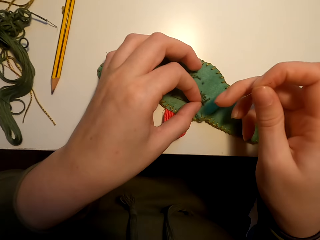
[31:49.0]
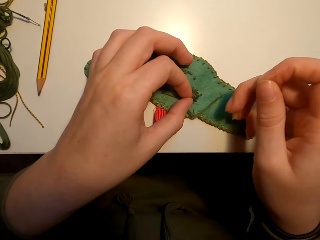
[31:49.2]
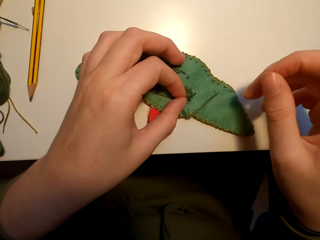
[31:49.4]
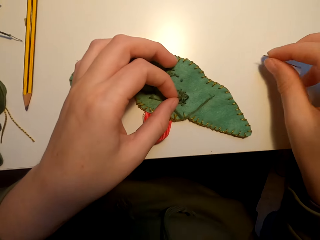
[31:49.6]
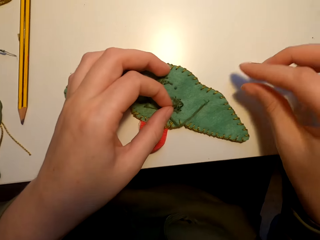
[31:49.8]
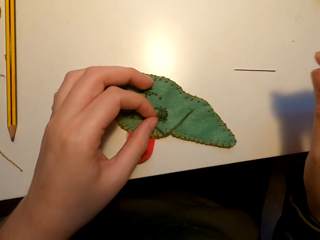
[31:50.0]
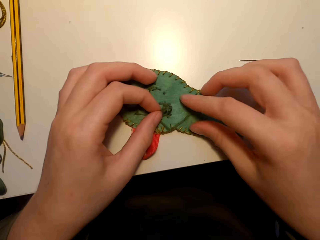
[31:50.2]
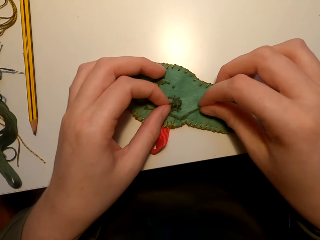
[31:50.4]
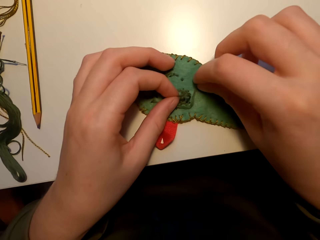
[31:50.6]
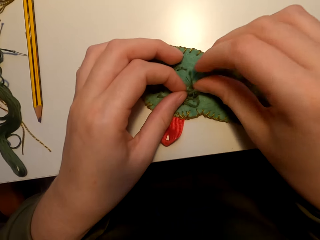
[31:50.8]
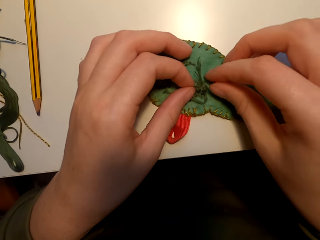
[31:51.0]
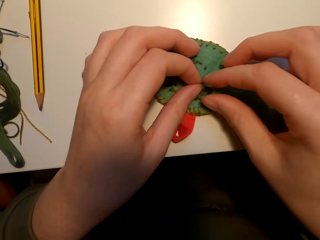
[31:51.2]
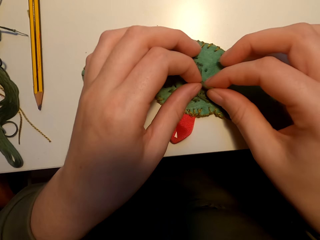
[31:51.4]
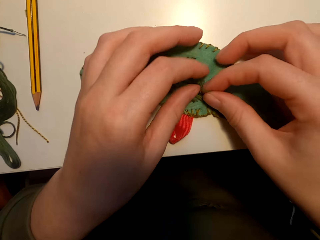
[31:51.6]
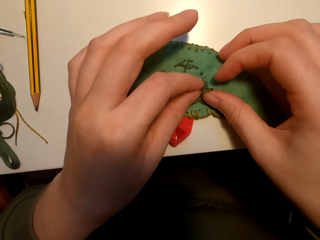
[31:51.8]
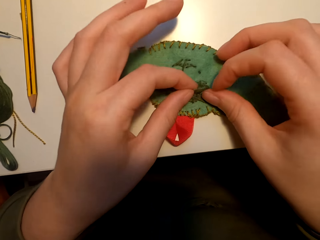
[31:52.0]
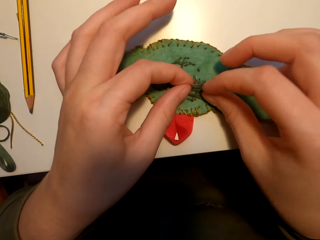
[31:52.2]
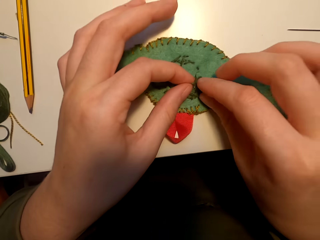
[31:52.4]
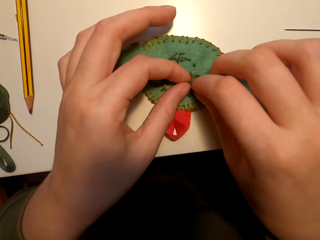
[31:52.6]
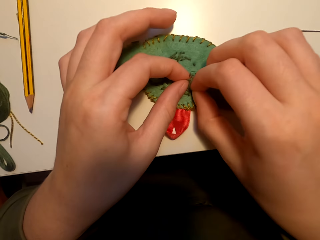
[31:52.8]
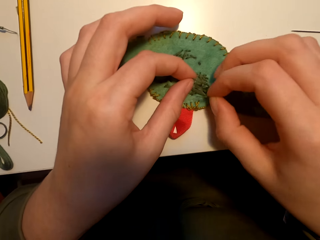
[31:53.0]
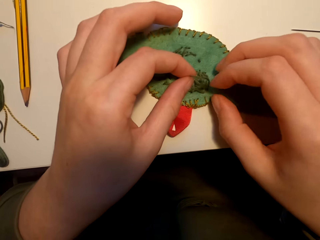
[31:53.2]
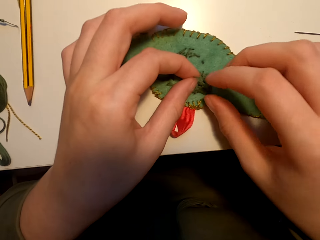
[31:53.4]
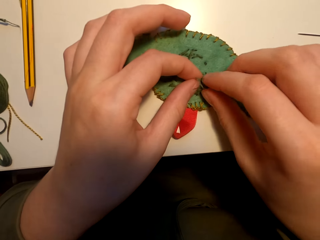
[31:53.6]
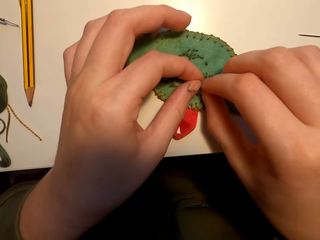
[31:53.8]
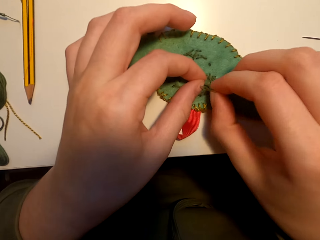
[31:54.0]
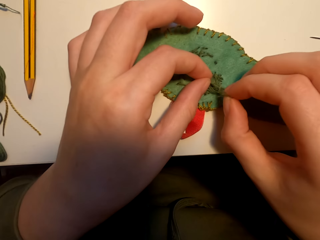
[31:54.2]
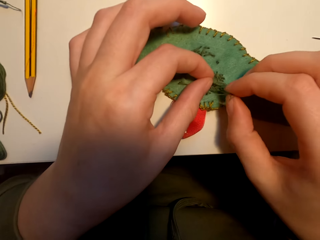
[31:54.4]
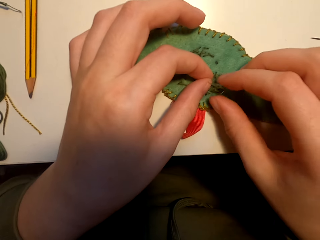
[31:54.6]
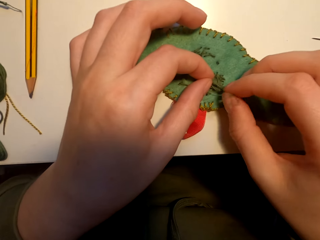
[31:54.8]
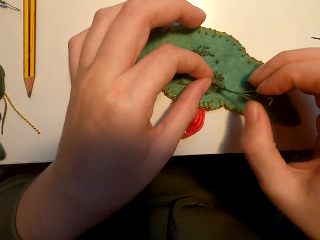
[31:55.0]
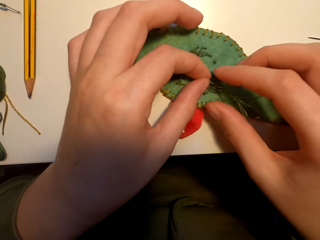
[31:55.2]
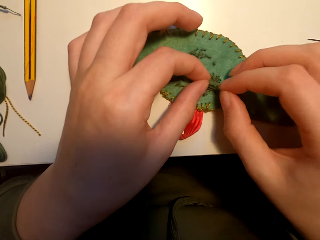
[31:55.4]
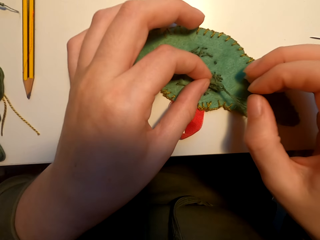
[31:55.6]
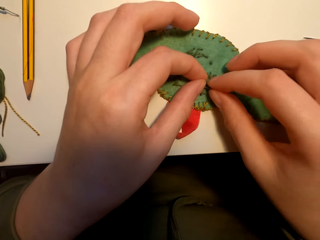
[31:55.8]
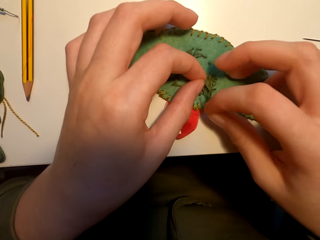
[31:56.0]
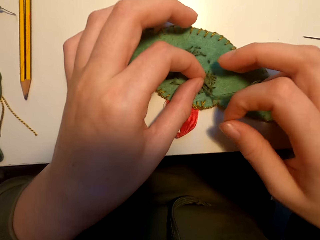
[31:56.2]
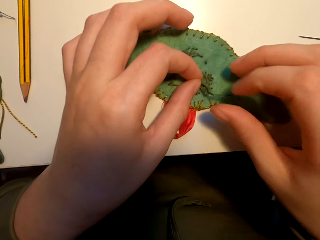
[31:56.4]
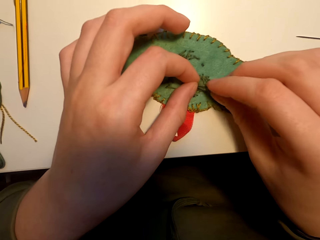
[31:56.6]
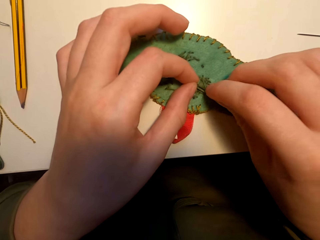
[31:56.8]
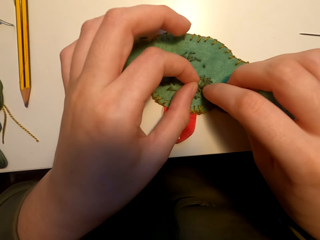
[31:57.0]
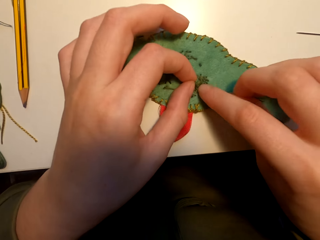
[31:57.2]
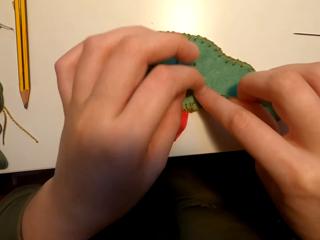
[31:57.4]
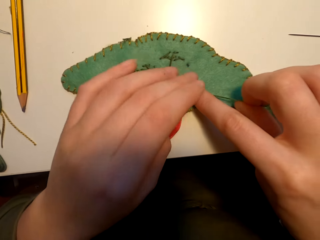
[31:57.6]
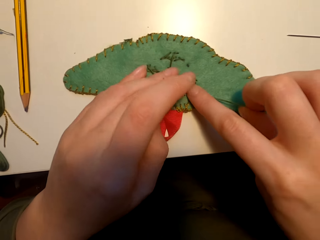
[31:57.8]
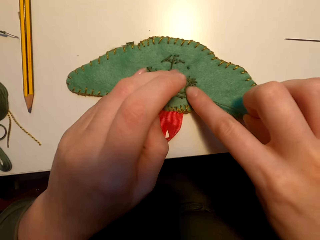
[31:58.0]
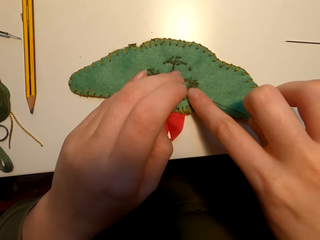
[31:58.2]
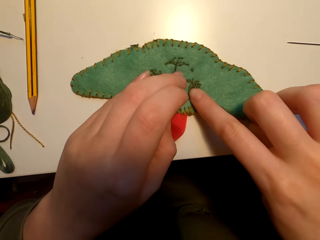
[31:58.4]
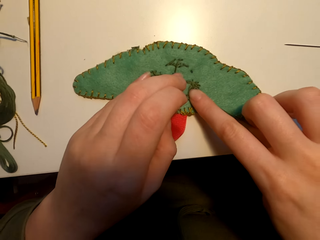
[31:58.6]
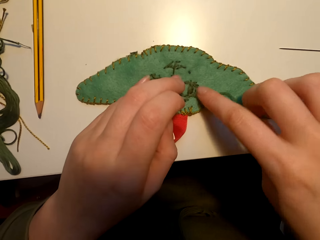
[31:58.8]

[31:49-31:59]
The camera wearer puts the needle on the table. They tie a knot on the thread.

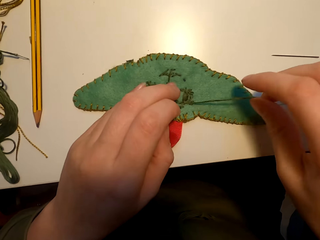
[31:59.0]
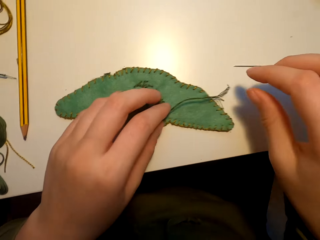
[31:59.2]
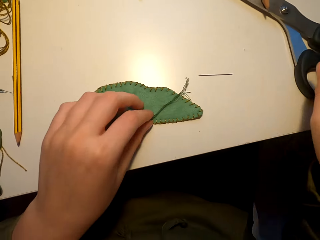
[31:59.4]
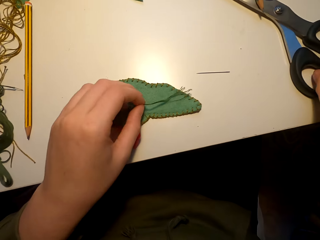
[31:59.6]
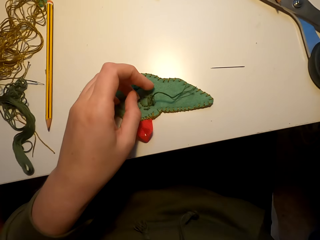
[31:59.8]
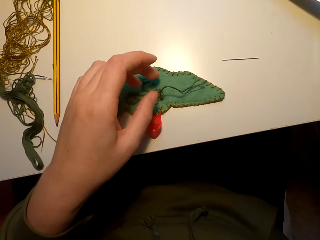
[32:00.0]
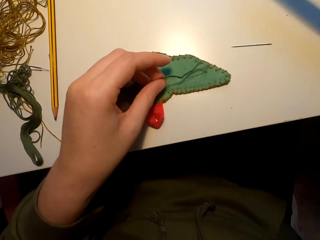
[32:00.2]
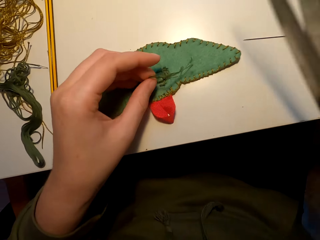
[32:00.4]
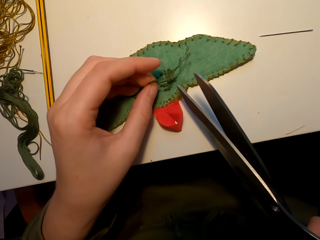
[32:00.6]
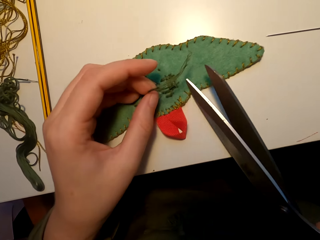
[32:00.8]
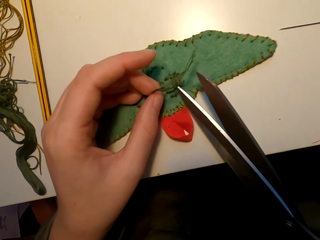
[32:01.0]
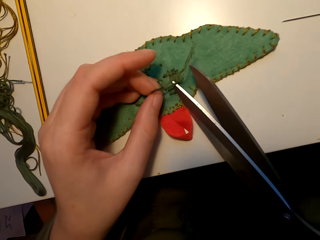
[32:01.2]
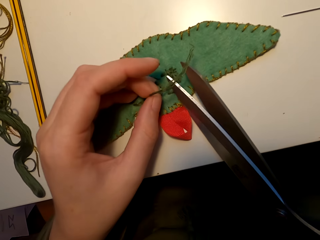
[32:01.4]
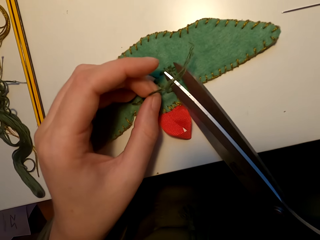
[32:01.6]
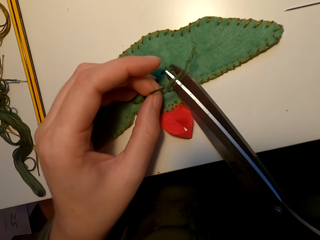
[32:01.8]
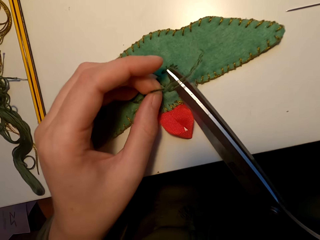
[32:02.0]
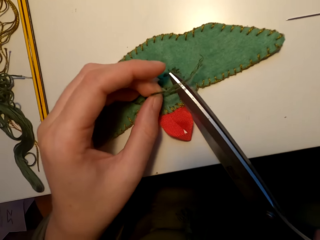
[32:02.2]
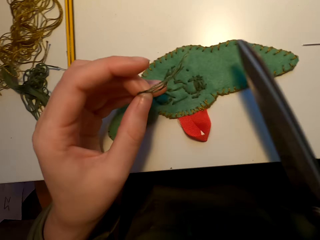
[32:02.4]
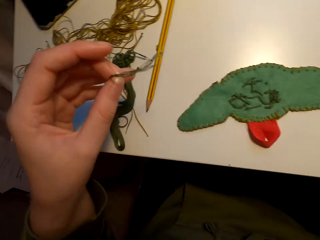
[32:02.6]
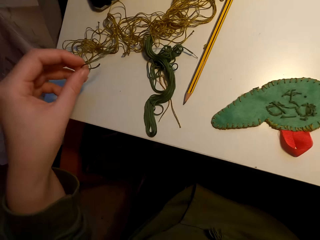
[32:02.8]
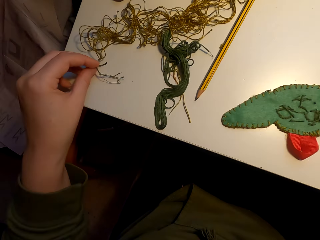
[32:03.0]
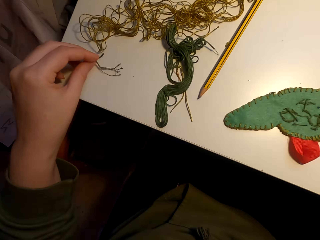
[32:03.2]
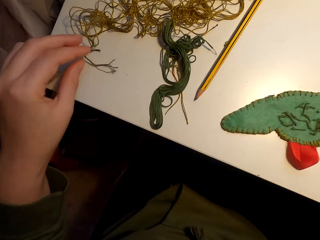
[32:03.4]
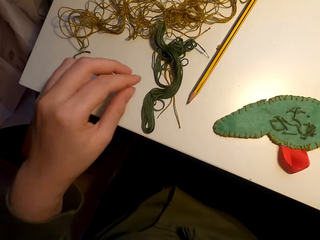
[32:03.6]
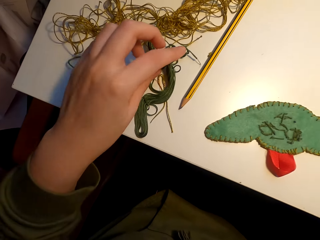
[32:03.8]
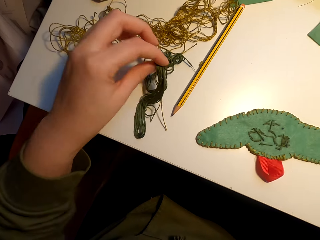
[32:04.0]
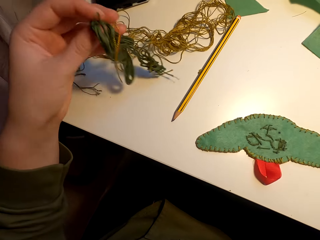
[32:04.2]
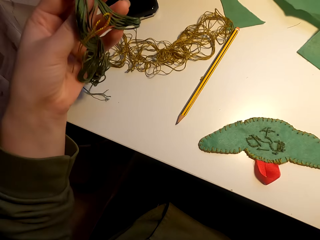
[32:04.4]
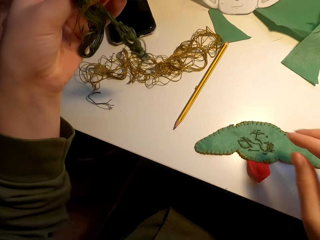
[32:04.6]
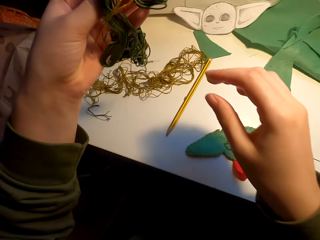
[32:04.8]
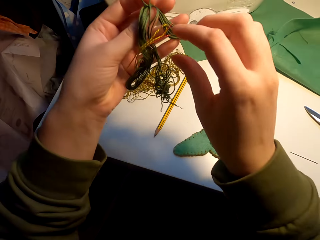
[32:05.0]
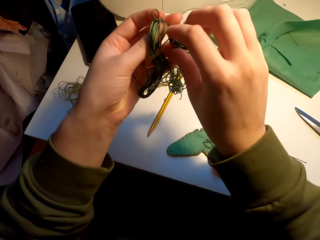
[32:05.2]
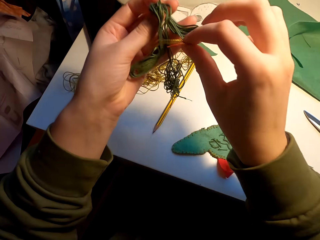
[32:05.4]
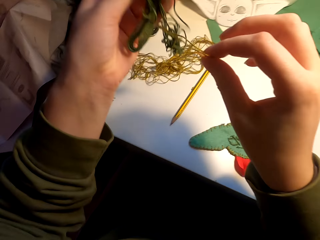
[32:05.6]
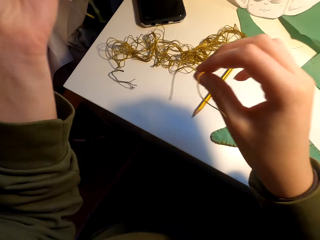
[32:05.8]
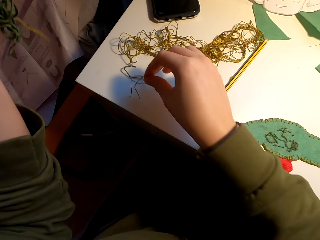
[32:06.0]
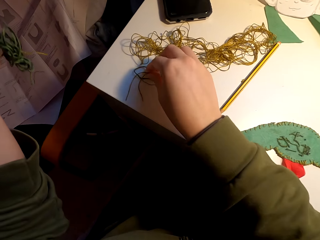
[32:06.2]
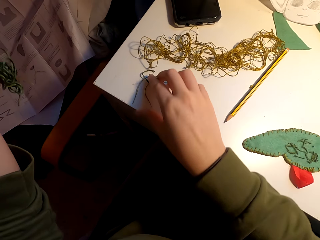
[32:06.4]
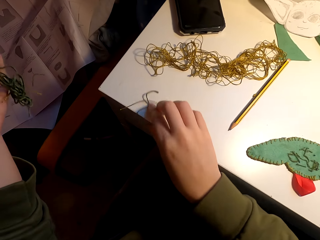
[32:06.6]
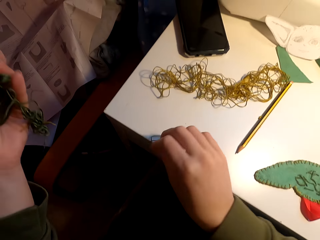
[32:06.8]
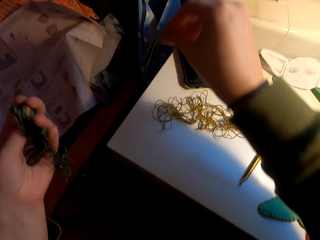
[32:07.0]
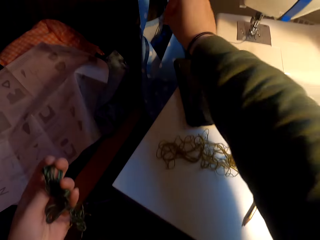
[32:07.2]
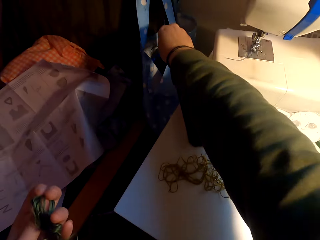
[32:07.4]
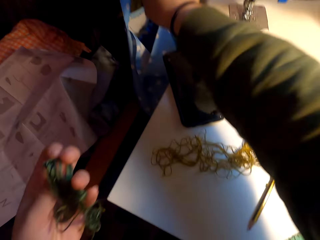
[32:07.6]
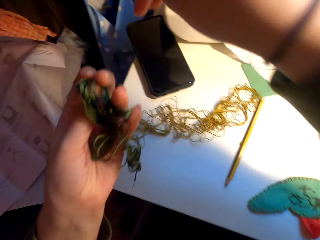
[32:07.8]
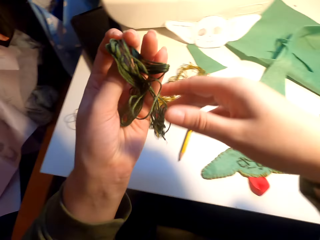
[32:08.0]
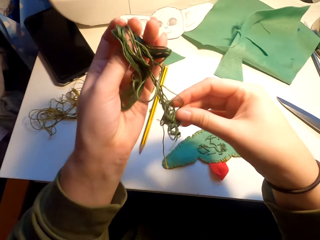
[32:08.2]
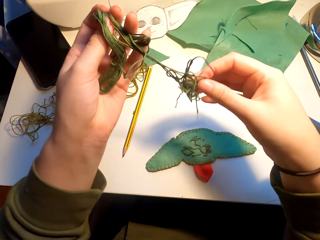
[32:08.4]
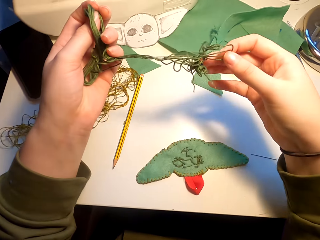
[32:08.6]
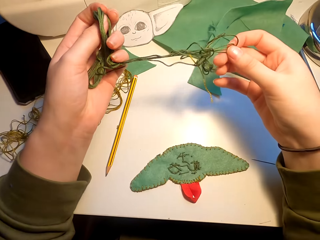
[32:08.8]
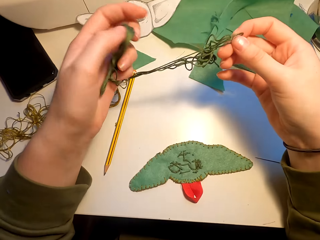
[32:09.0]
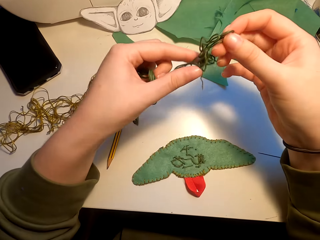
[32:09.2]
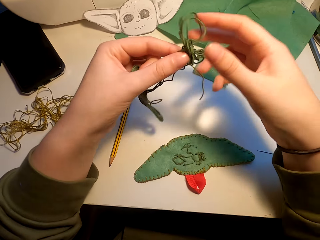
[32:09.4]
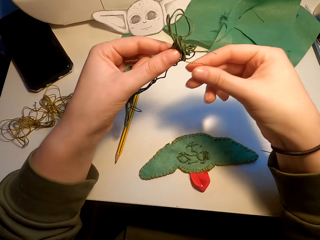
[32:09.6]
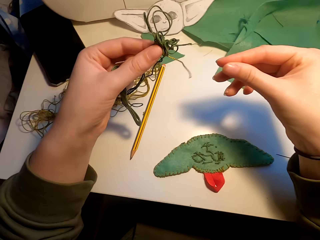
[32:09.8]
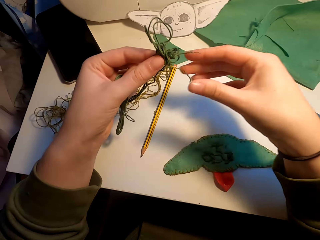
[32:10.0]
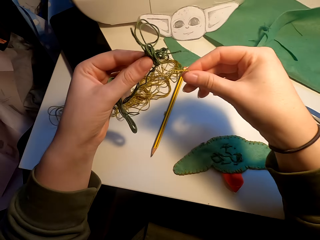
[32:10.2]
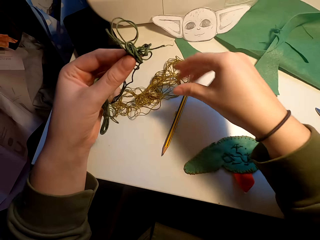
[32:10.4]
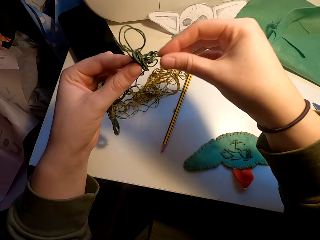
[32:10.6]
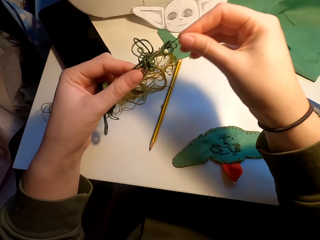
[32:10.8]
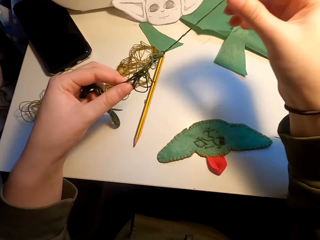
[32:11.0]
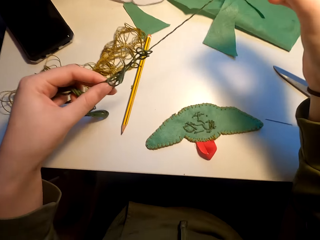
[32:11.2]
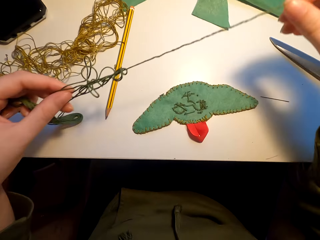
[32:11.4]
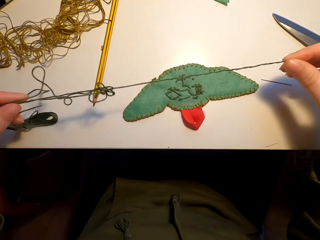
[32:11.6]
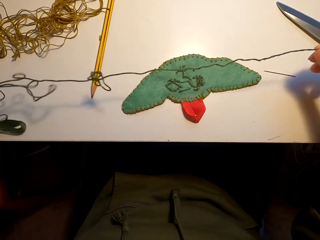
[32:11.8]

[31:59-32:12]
The camera wearer picks up the scissors. They cut the thread. They put the thread on the table. They pick up the thread from the table. They throw the threads away. They hold the thread.
